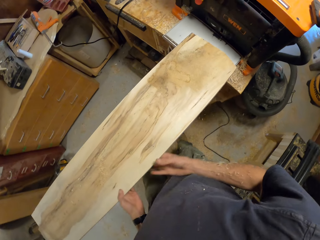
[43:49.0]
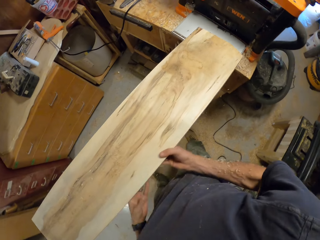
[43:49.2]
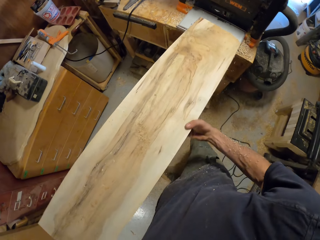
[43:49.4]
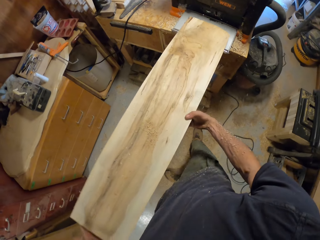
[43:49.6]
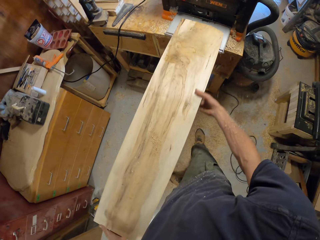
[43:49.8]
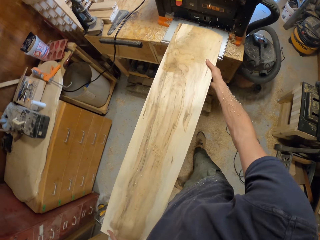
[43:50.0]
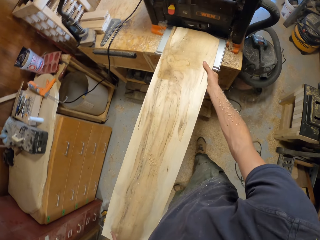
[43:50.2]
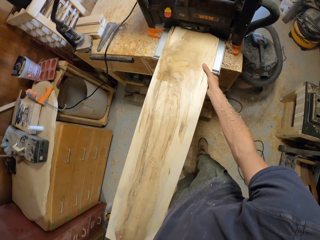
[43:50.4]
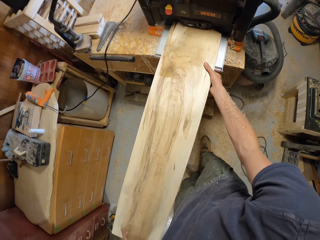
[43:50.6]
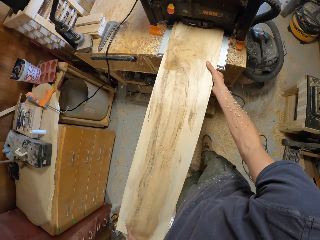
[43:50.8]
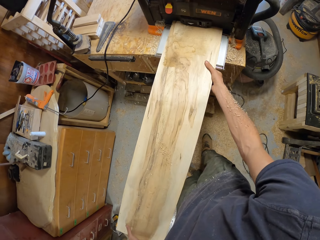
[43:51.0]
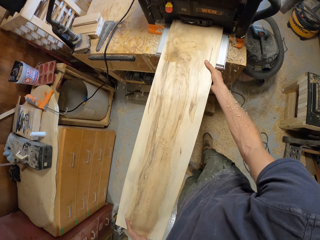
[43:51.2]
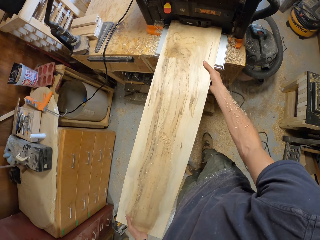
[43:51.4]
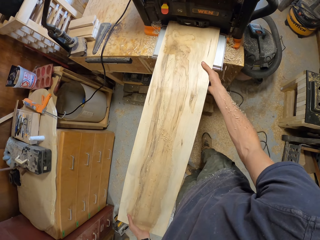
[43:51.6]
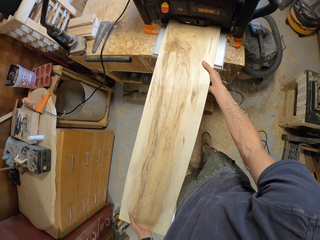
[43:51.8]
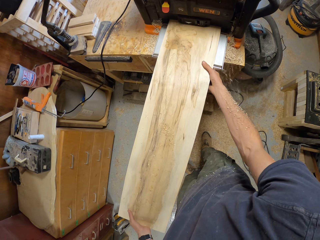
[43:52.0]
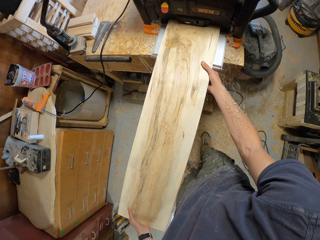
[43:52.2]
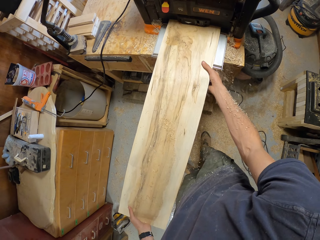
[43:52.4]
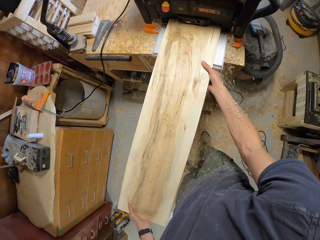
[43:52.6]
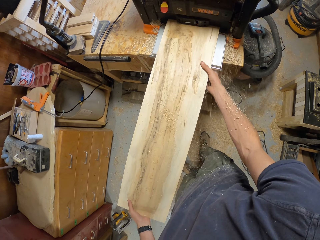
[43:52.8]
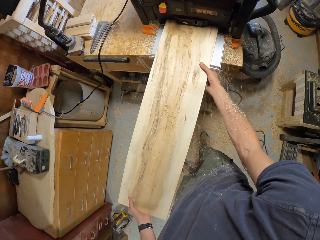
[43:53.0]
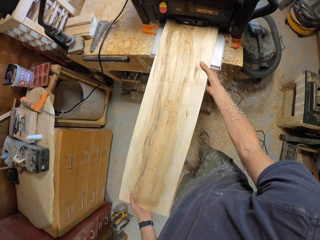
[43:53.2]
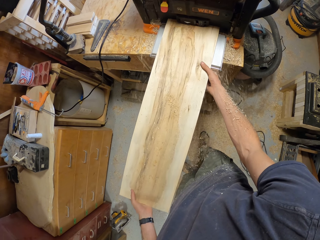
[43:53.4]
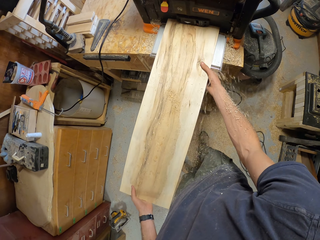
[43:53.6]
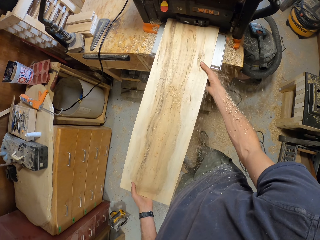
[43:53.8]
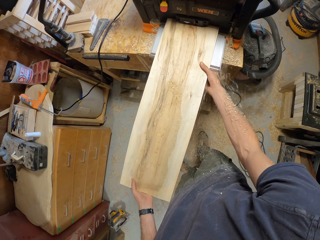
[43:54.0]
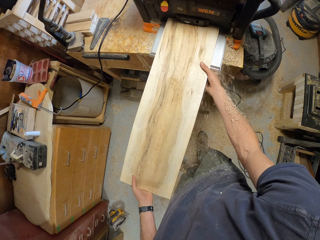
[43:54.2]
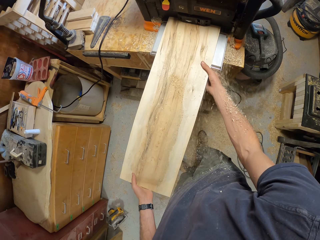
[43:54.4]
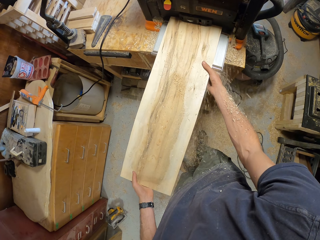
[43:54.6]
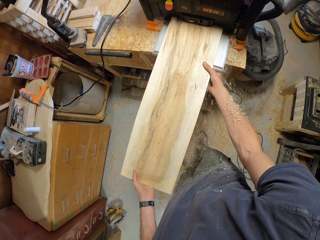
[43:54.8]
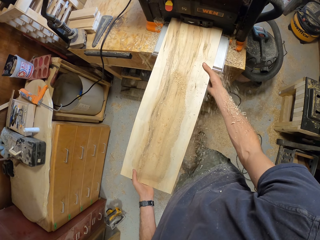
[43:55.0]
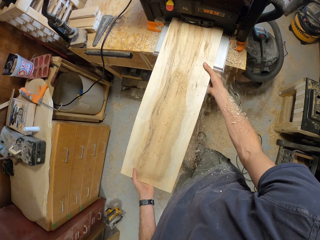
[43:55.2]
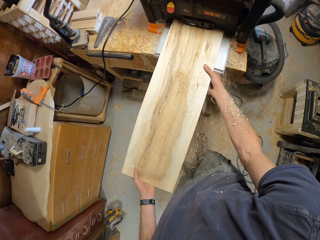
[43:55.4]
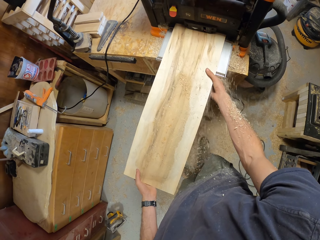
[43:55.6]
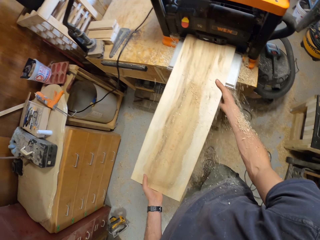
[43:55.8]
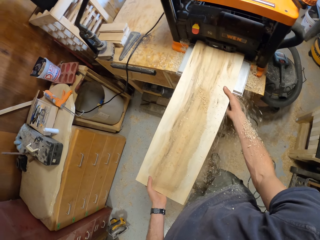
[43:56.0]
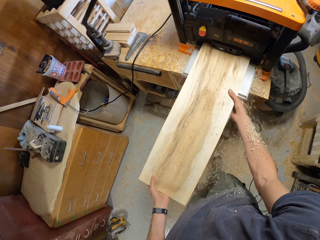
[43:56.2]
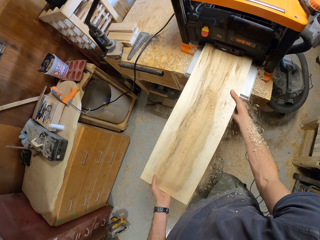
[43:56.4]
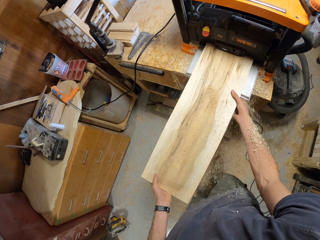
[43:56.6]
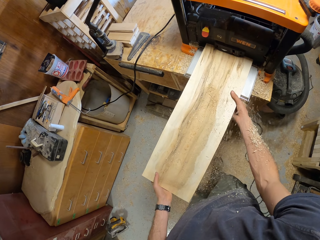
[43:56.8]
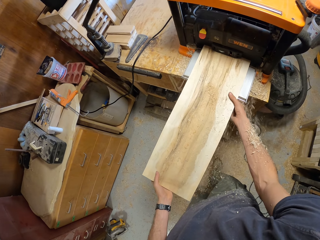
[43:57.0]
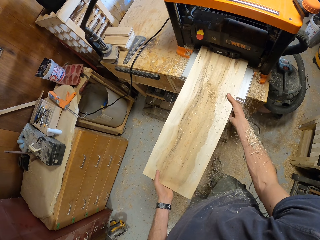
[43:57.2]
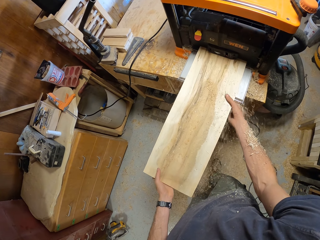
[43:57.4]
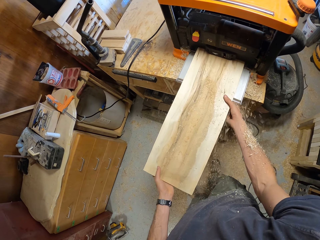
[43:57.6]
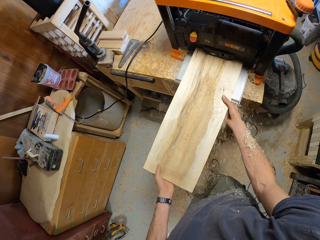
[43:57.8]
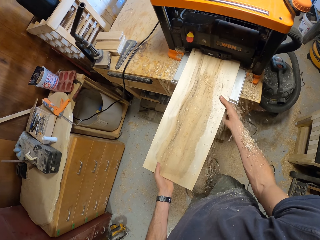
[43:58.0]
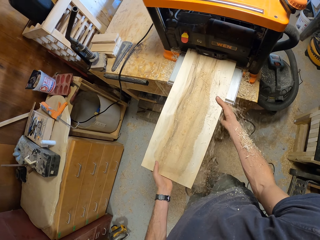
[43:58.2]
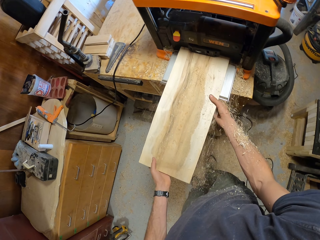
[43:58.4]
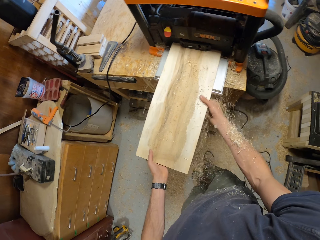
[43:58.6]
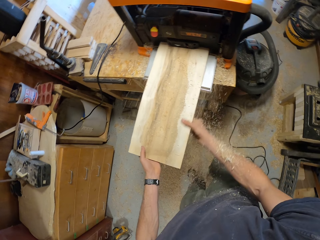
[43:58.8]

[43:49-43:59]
The camera wearer trims timber.

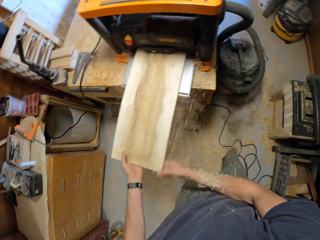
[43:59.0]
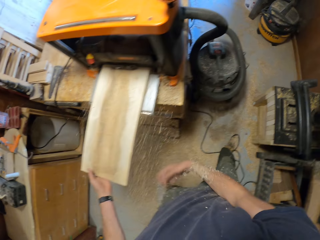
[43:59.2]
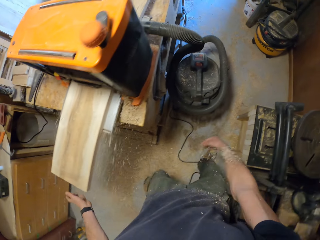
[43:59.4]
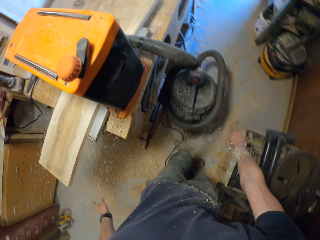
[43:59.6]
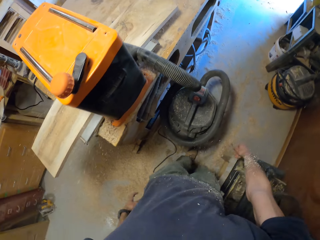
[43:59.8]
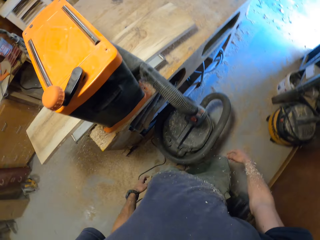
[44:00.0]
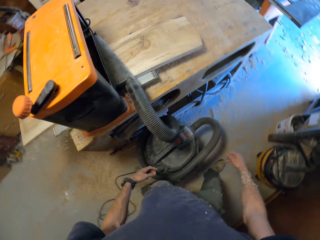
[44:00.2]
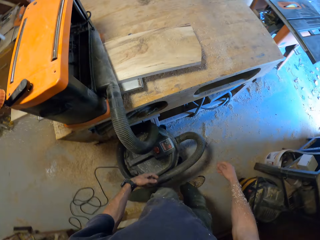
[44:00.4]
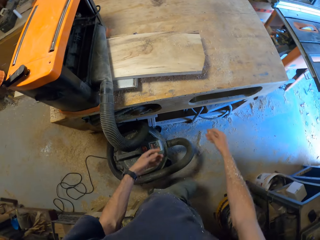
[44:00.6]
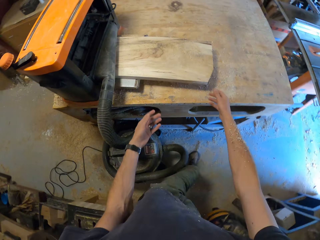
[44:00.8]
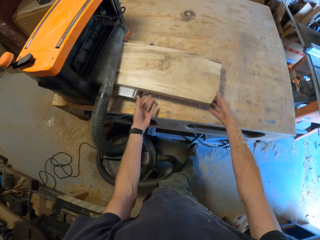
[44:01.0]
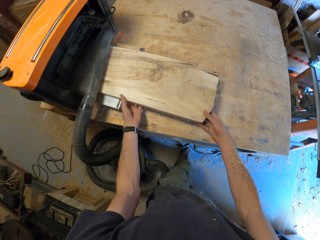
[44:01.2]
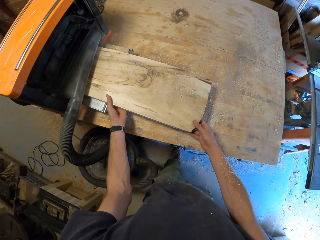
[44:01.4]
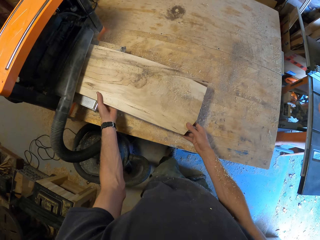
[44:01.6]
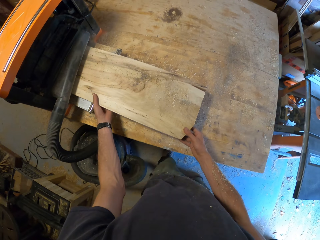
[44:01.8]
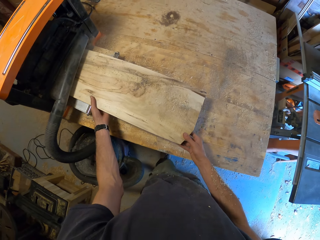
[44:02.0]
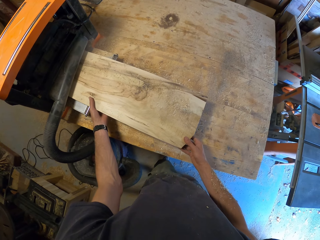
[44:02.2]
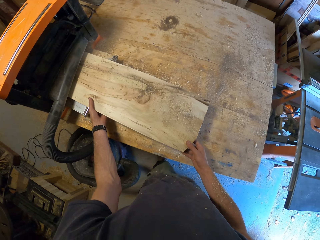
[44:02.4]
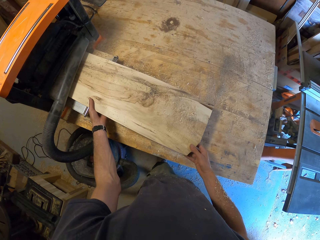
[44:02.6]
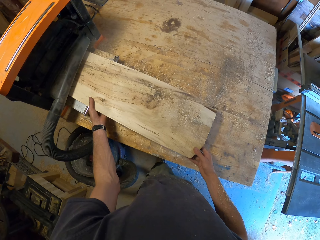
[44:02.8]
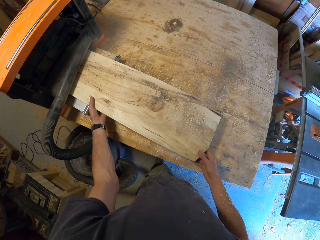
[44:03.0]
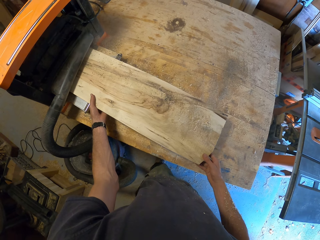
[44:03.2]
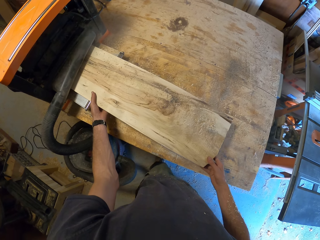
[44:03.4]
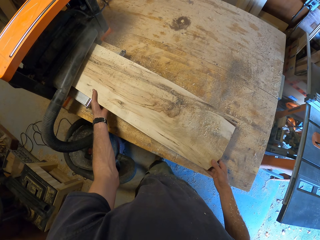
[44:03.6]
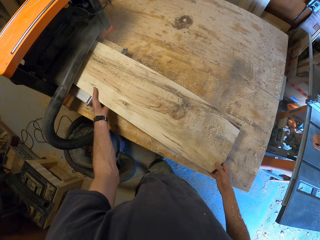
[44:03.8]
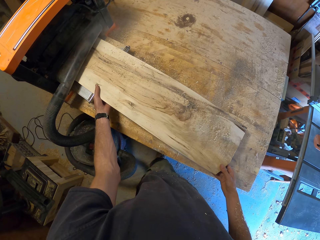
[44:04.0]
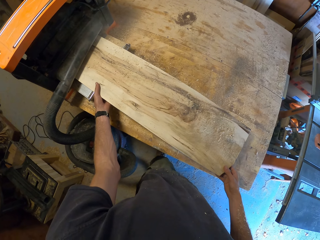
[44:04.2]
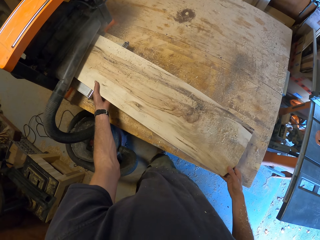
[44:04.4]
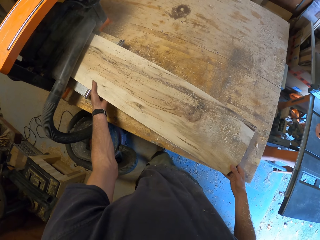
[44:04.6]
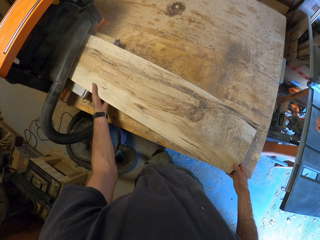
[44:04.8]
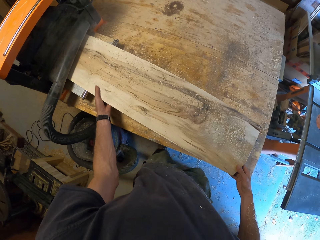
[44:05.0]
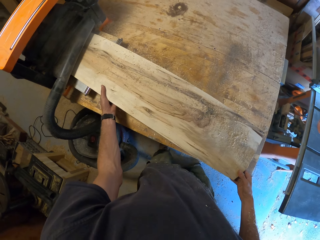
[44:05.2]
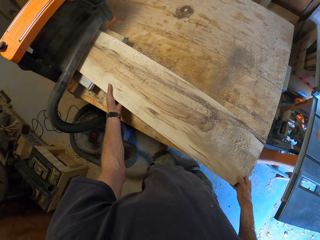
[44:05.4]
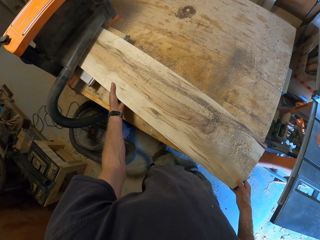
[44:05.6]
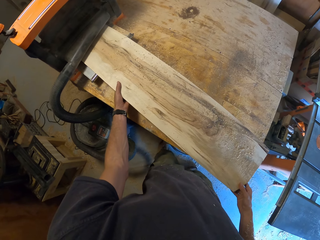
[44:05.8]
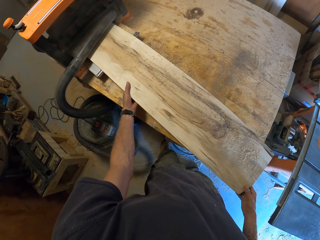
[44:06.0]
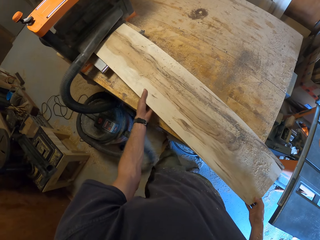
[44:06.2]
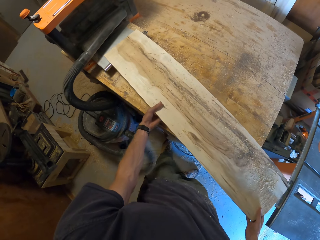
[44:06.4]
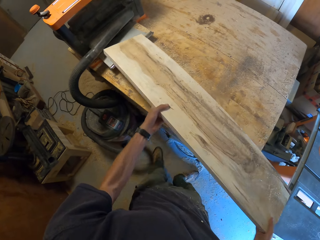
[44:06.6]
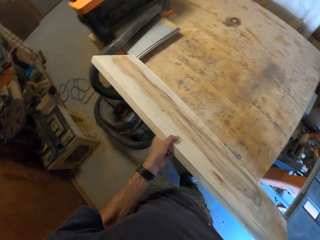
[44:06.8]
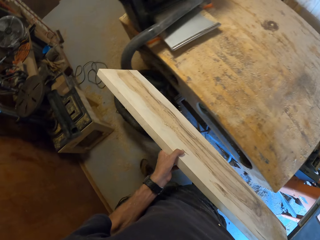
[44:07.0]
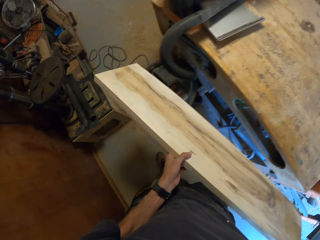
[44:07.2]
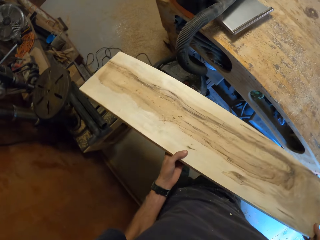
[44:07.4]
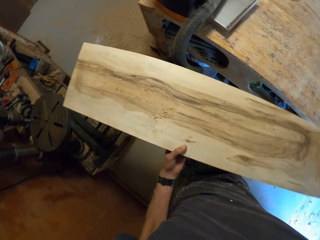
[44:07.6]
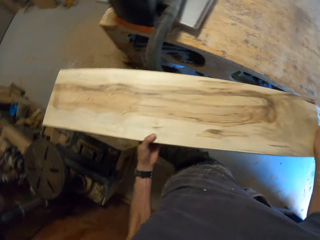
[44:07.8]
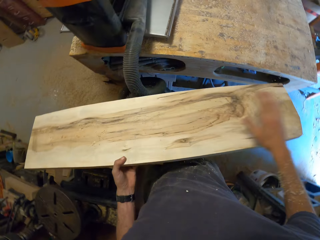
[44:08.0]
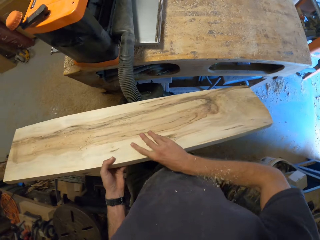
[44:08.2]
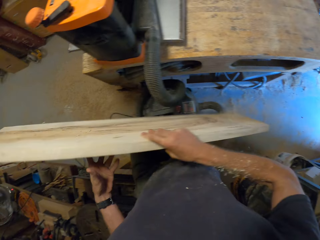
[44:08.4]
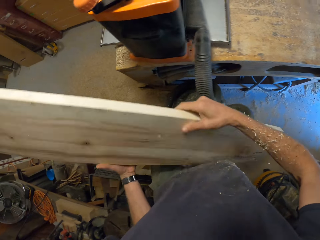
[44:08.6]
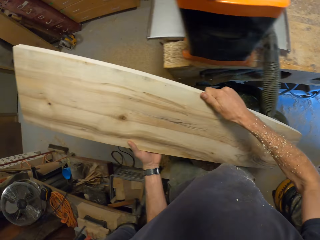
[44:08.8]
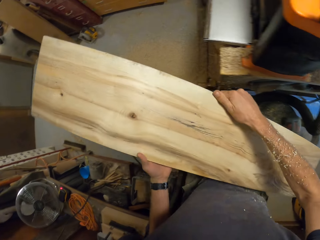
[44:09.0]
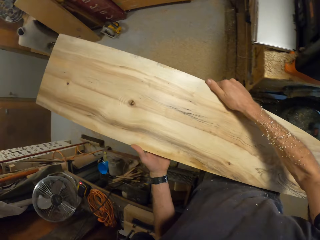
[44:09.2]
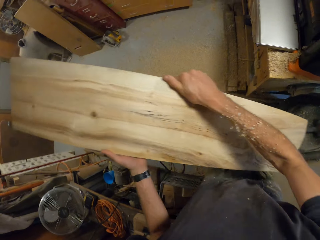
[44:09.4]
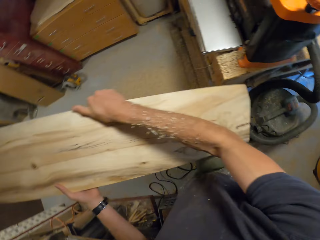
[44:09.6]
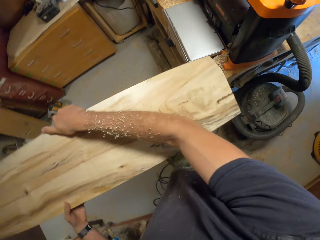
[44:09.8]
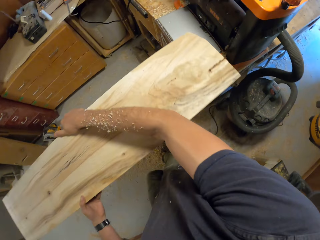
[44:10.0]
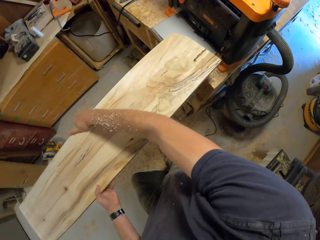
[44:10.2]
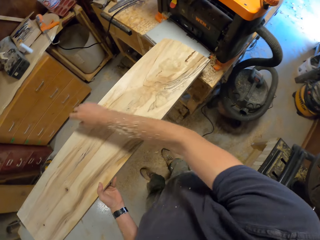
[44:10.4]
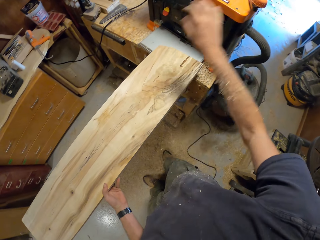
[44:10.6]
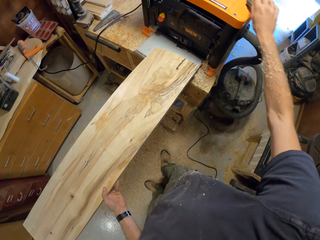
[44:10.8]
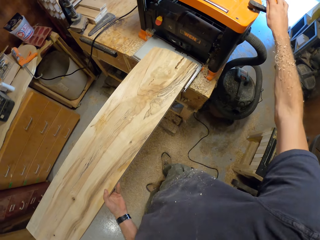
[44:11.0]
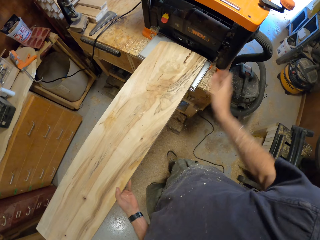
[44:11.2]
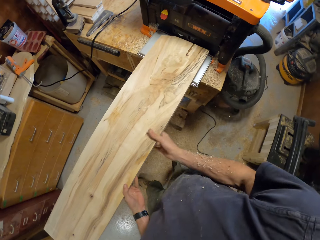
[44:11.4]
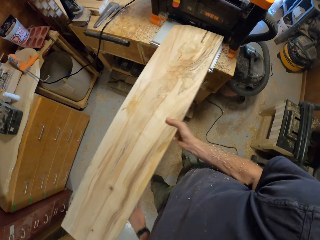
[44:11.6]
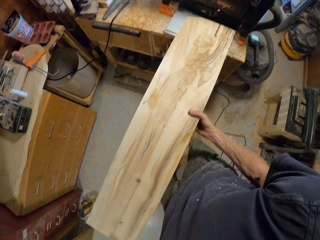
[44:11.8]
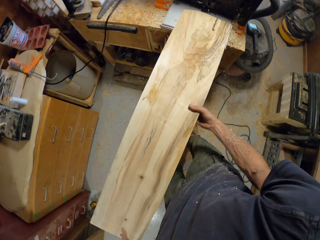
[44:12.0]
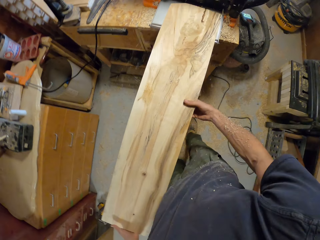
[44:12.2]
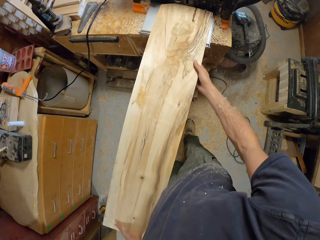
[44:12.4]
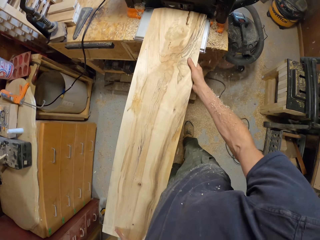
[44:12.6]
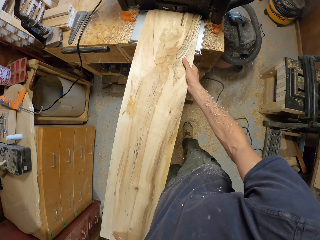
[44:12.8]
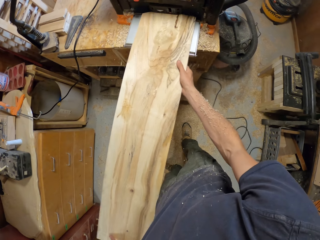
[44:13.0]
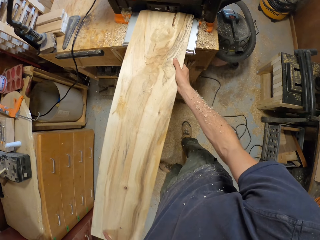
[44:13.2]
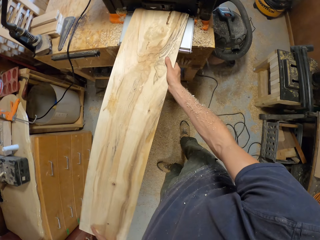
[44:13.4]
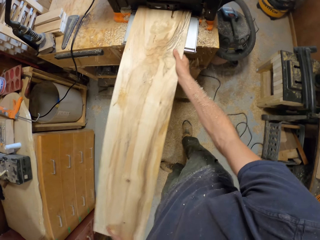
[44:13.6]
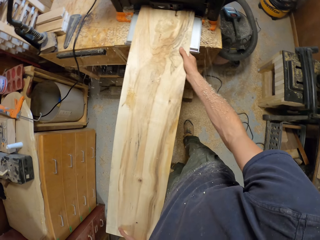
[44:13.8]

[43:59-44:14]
The camera wearer walks to the other side of the wood lathe machine. They hold timber. They pick up timber. They turn timber. They switch on the wood lathe.
